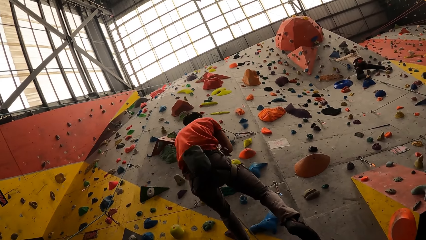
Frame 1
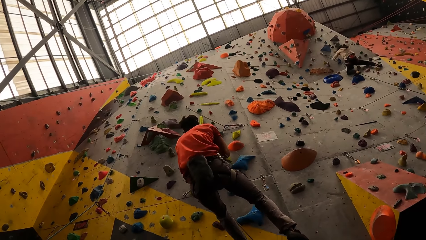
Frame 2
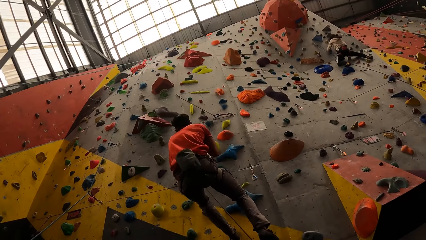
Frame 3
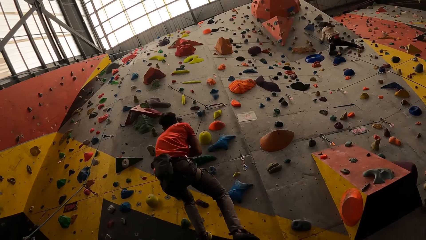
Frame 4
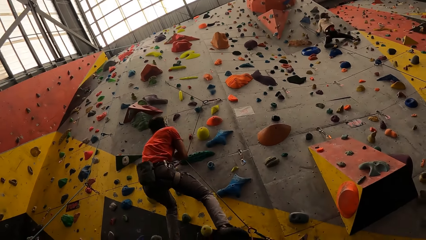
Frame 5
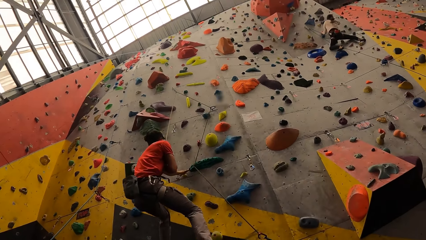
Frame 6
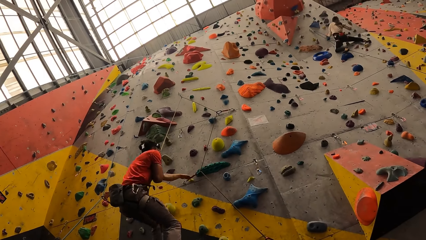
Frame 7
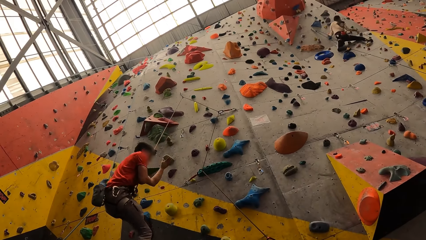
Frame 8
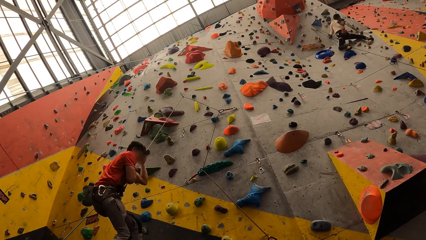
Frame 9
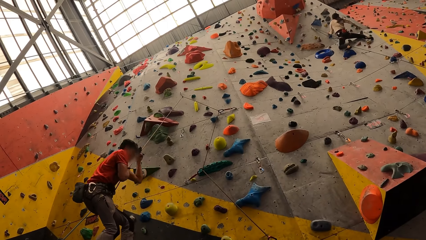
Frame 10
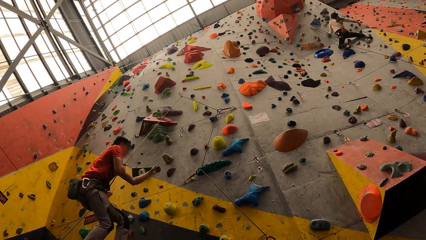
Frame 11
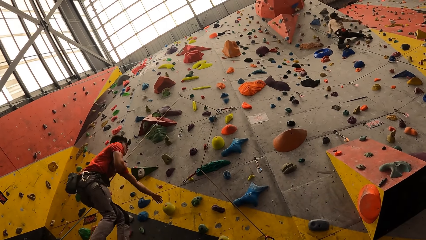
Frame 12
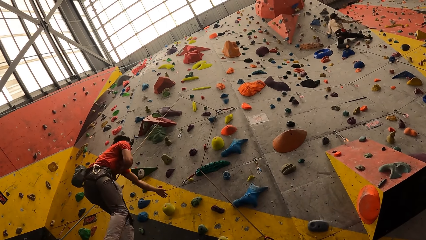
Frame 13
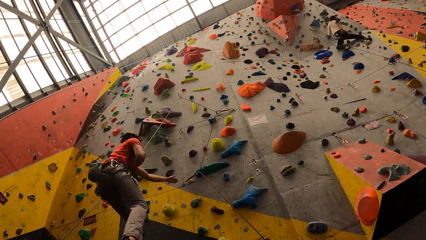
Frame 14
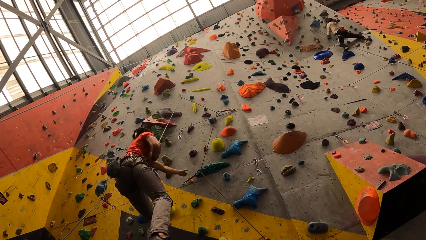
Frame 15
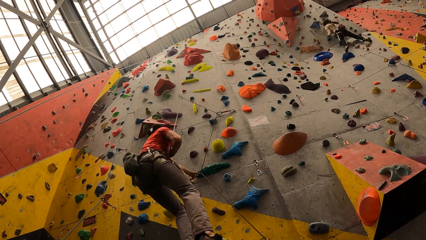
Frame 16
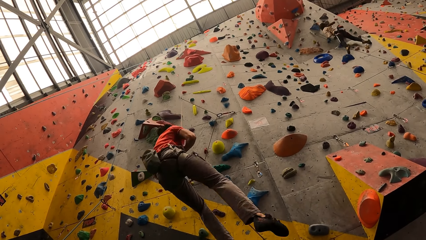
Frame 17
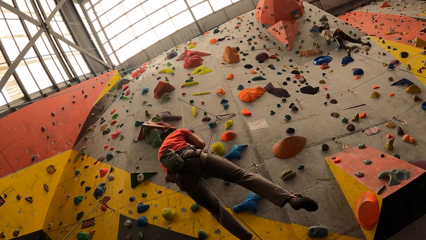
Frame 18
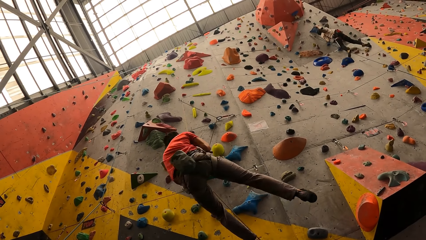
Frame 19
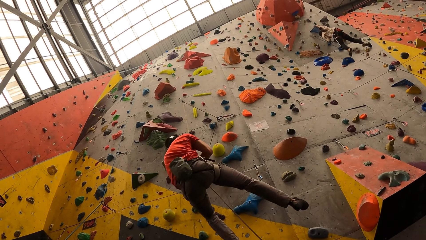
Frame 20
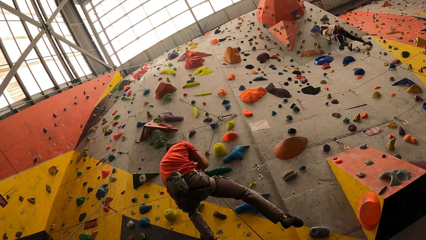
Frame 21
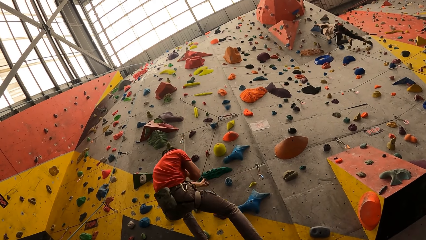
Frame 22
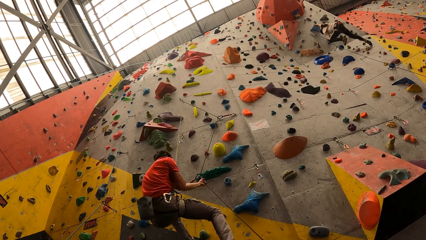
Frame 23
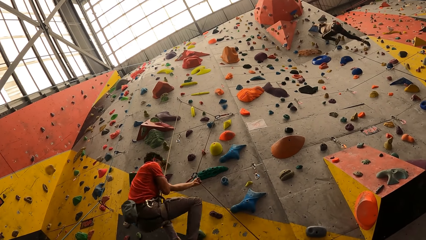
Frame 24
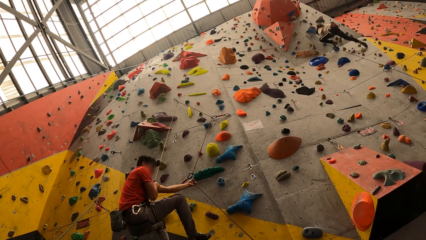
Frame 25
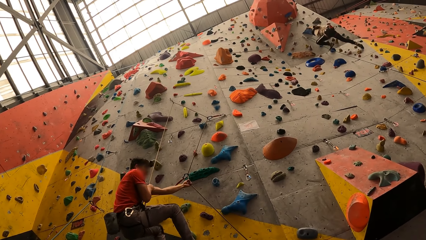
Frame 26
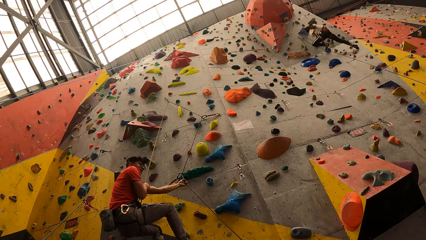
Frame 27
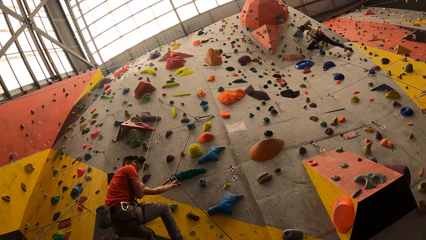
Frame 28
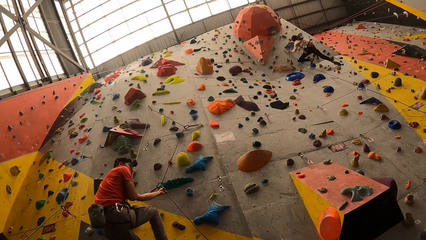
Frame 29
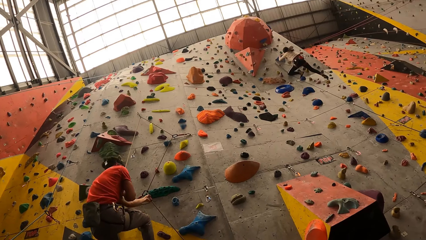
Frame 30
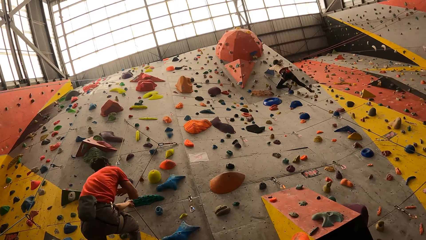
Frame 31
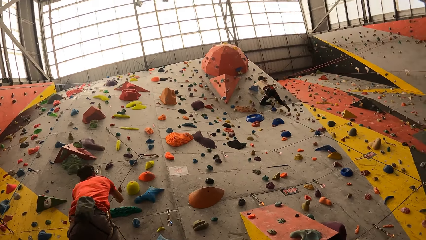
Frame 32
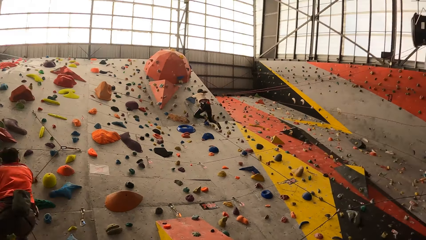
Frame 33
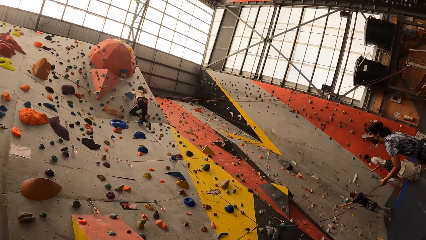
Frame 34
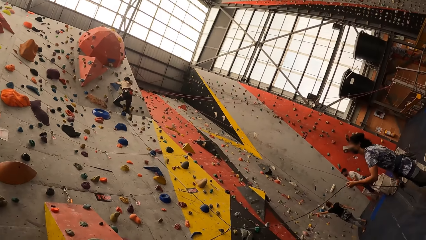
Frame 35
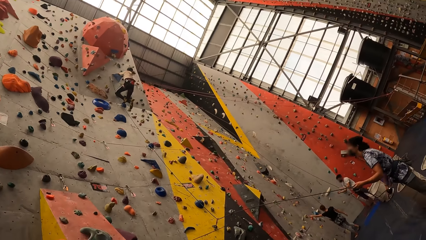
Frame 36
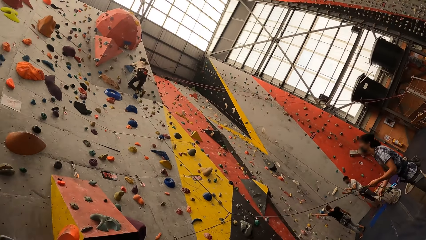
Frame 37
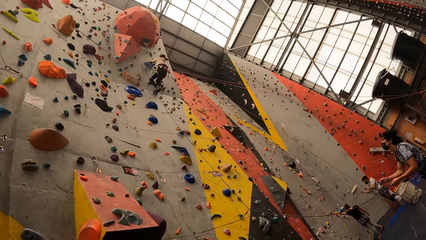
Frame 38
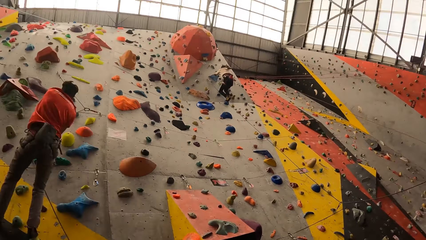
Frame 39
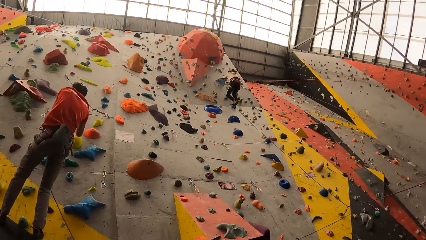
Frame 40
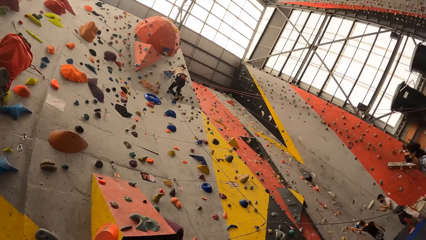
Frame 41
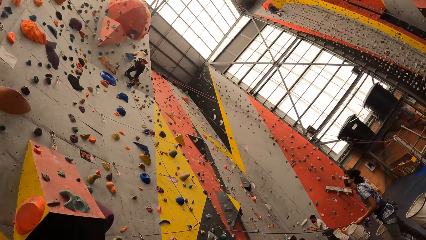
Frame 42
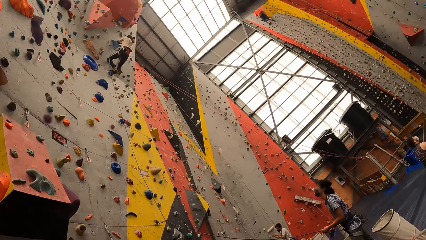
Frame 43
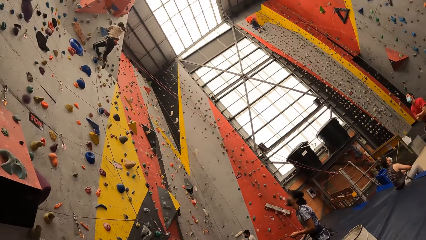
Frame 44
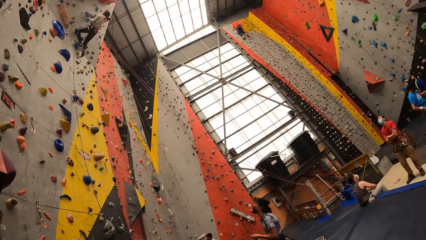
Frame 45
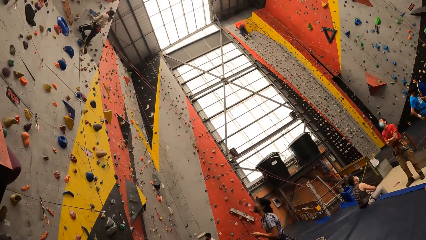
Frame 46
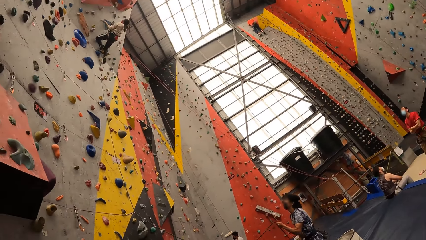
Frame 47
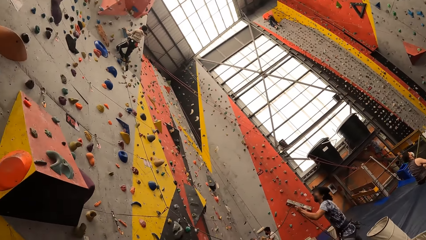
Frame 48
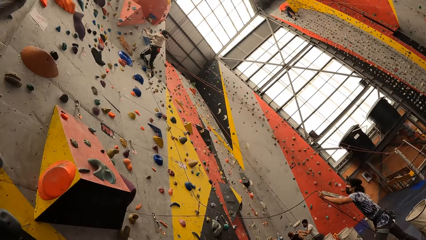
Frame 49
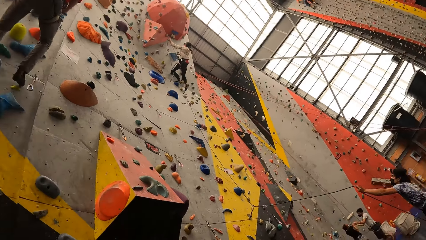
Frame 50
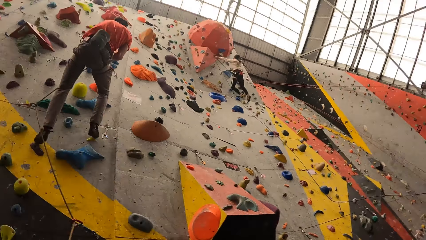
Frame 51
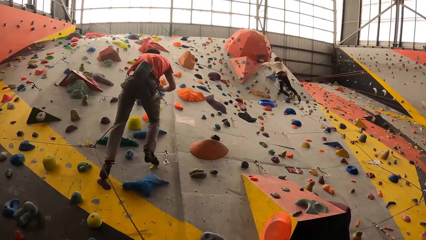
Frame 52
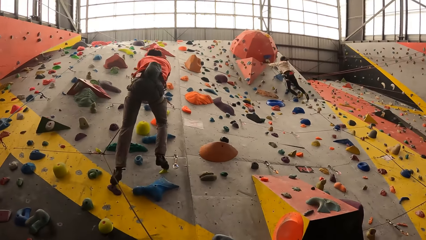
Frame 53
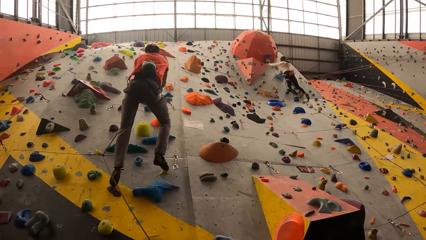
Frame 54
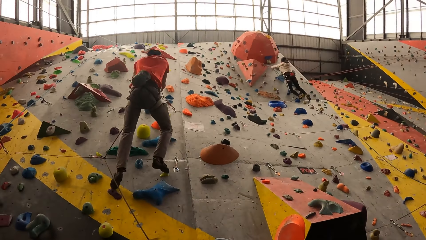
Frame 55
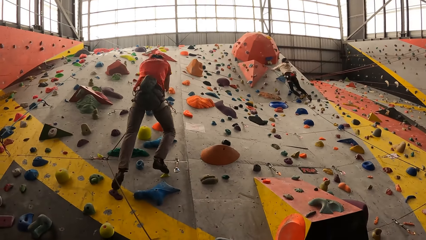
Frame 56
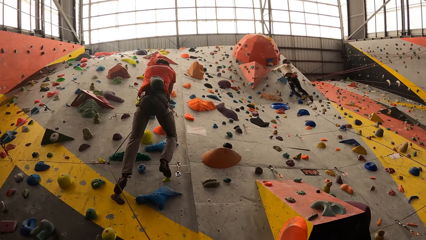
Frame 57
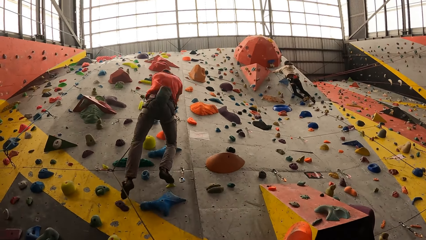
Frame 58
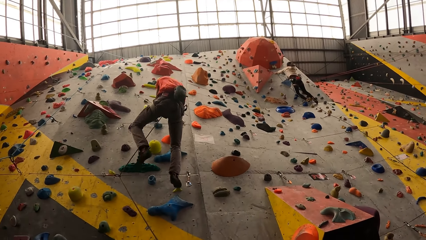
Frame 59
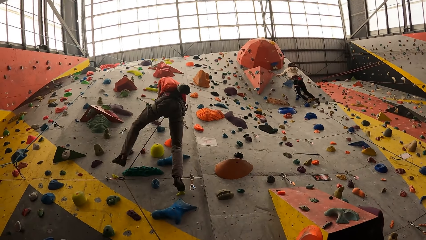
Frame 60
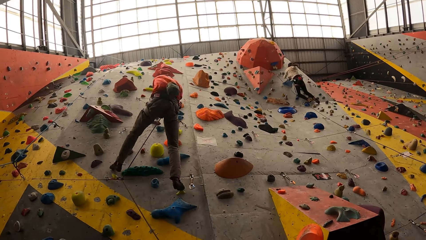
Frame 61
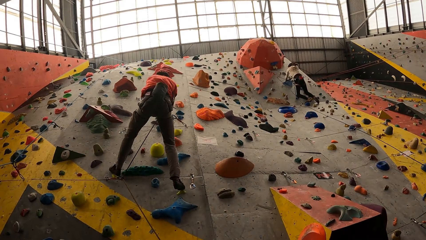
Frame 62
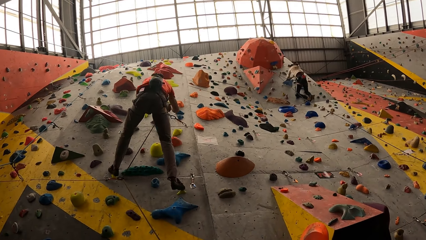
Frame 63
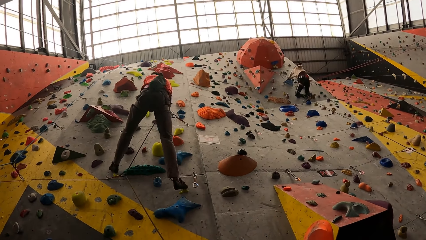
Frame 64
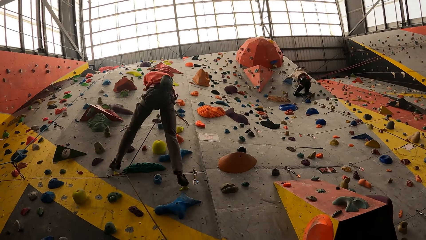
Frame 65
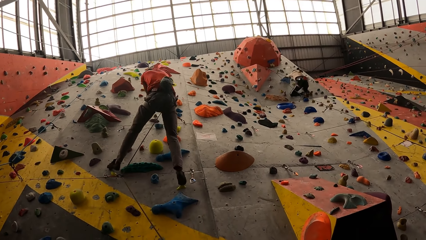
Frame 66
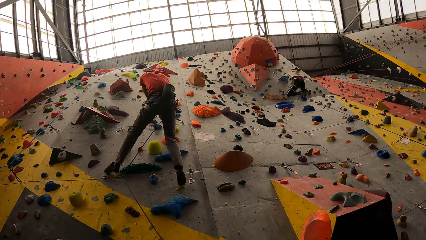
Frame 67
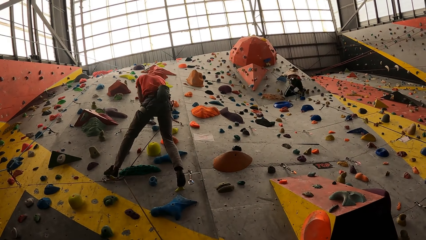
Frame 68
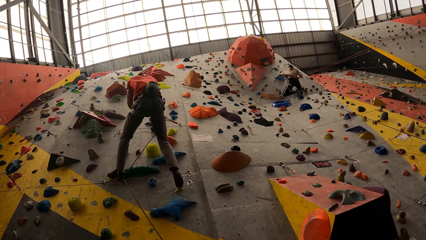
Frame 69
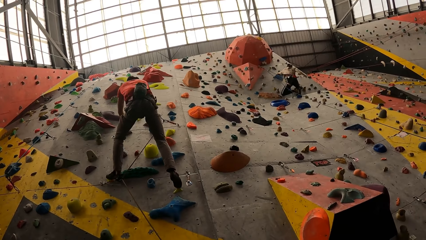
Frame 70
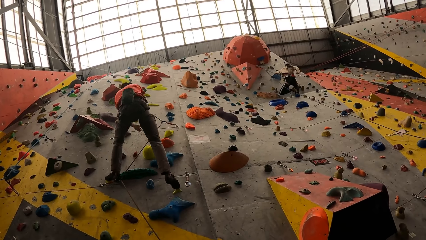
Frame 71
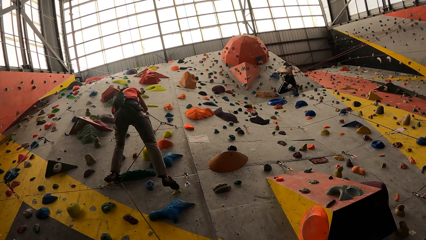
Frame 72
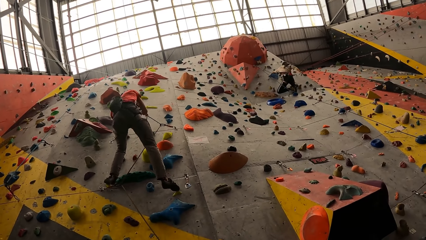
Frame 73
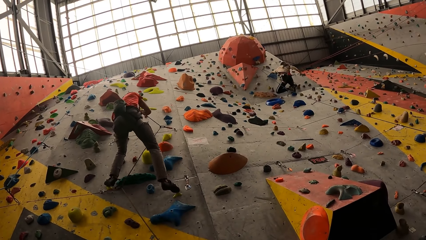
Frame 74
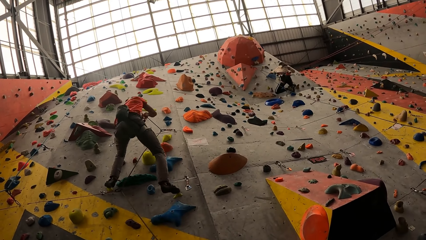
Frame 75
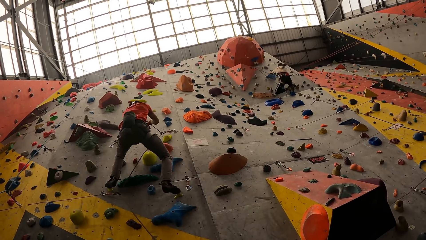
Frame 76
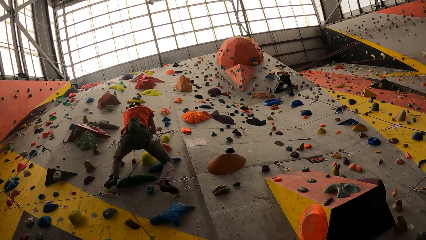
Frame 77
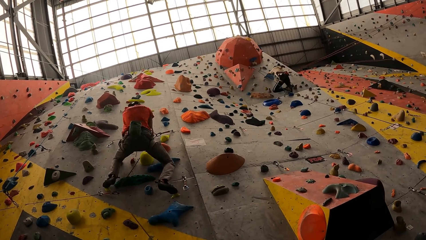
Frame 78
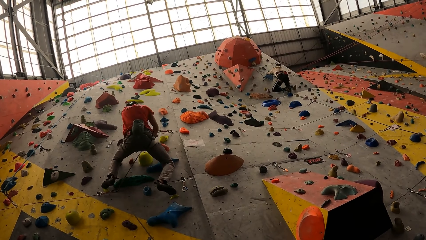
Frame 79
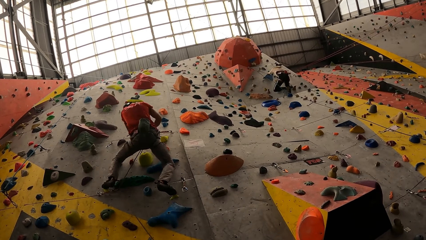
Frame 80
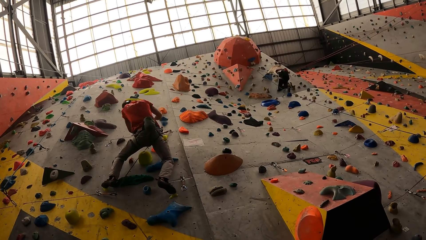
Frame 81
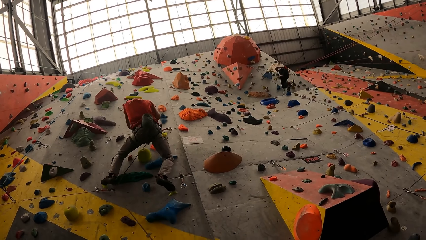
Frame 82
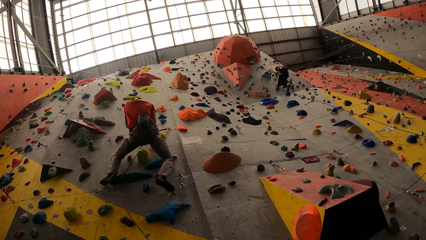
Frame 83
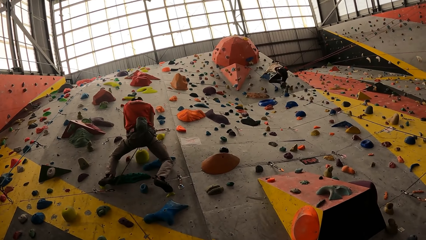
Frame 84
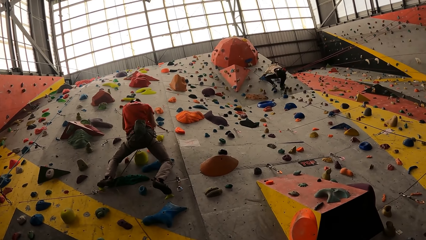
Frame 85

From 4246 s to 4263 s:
A man swings with the rope. He climbs up the bouldering wall. The camera wearer looks around. The man climbs up the bouldering wall.
